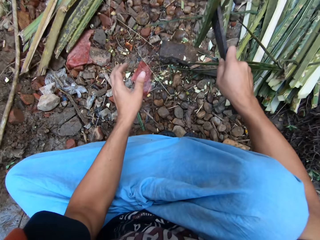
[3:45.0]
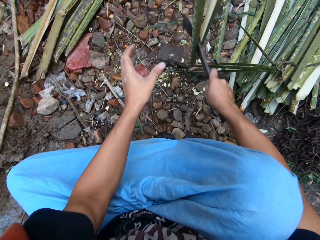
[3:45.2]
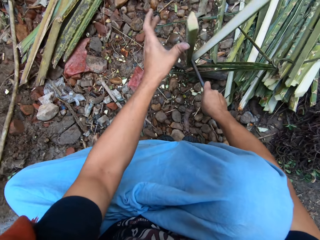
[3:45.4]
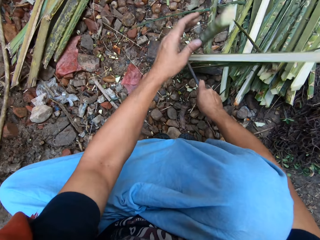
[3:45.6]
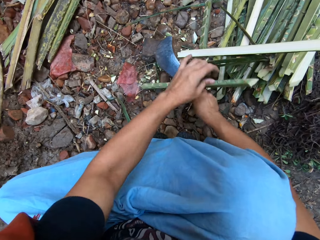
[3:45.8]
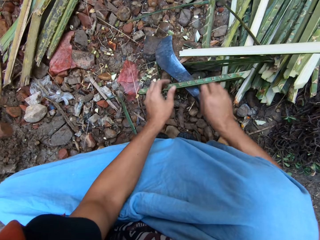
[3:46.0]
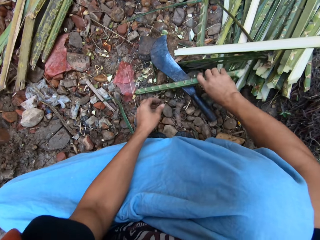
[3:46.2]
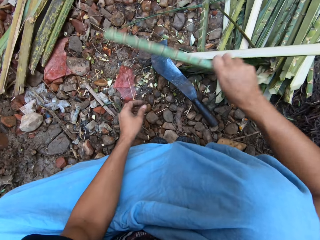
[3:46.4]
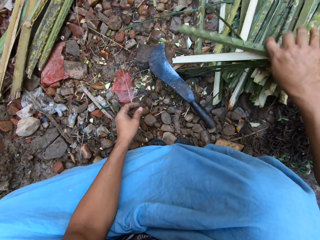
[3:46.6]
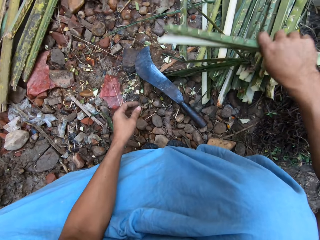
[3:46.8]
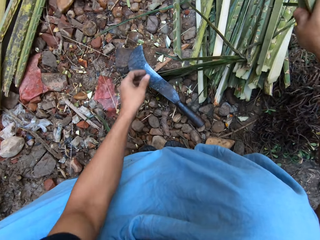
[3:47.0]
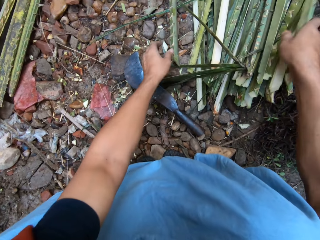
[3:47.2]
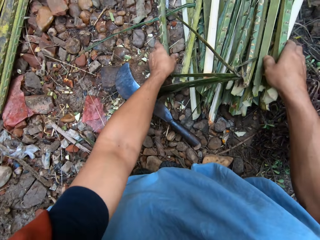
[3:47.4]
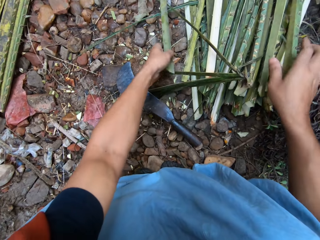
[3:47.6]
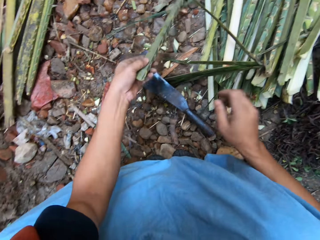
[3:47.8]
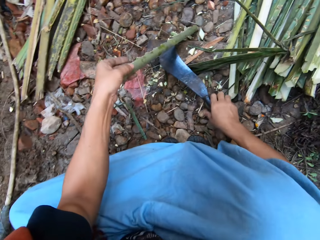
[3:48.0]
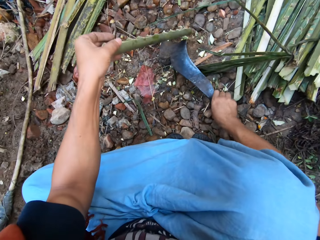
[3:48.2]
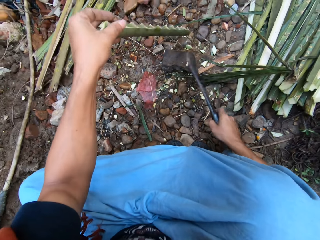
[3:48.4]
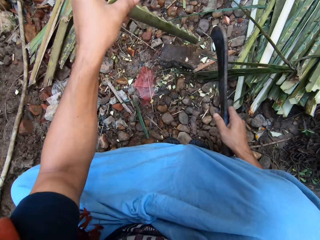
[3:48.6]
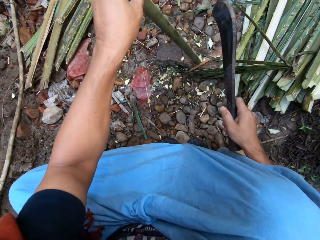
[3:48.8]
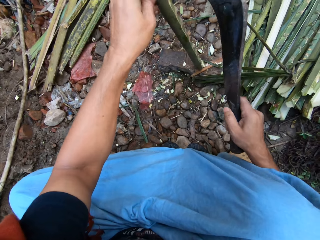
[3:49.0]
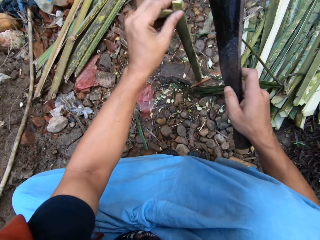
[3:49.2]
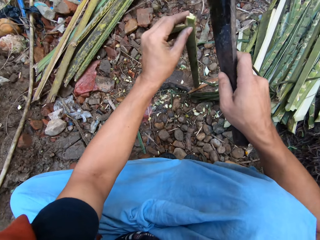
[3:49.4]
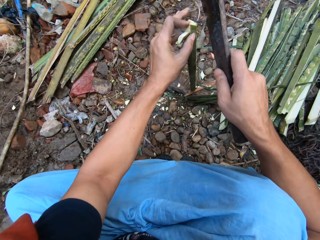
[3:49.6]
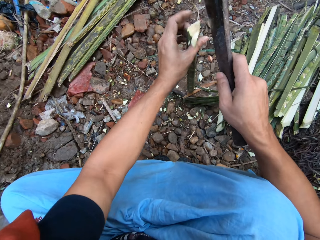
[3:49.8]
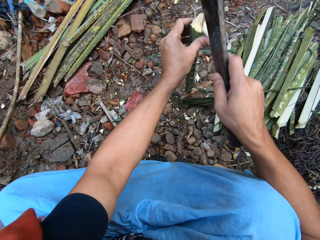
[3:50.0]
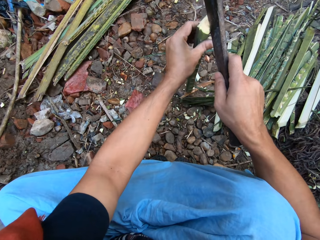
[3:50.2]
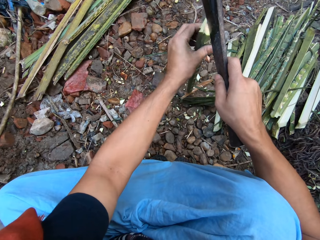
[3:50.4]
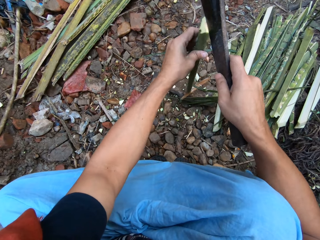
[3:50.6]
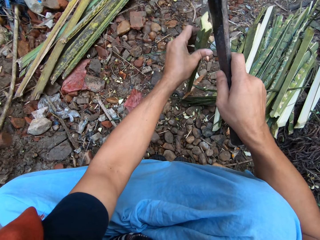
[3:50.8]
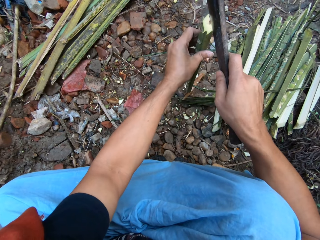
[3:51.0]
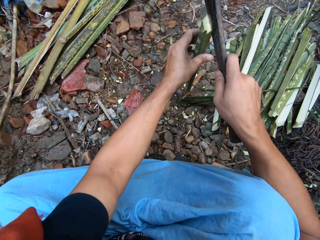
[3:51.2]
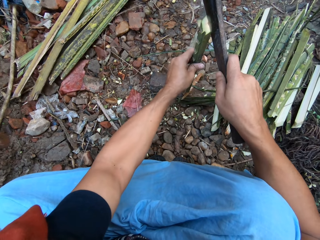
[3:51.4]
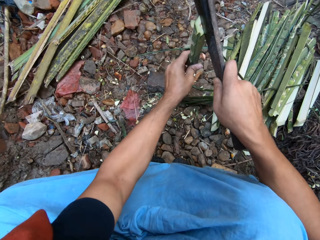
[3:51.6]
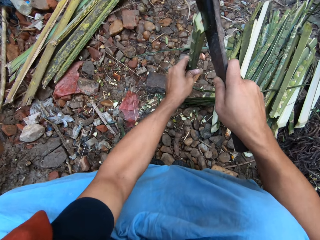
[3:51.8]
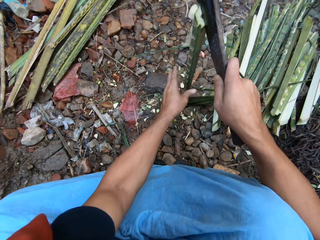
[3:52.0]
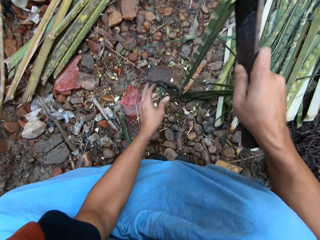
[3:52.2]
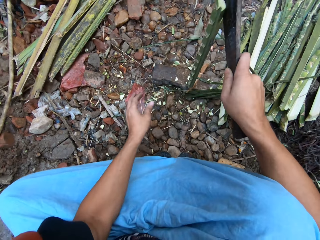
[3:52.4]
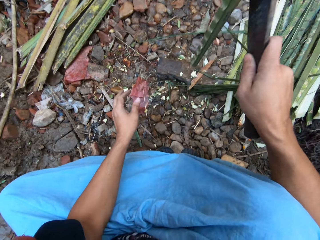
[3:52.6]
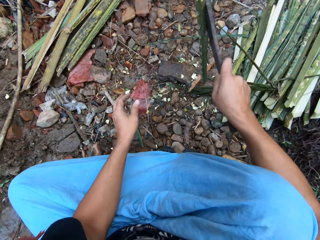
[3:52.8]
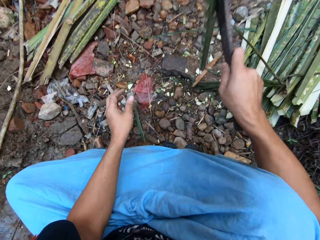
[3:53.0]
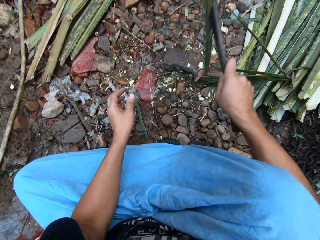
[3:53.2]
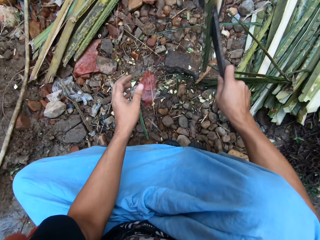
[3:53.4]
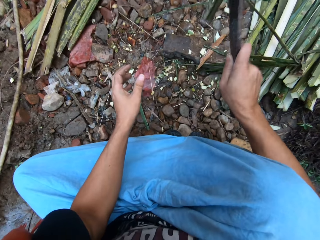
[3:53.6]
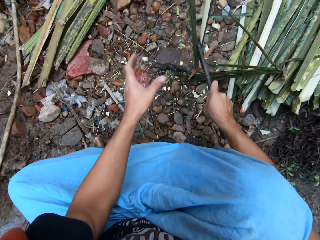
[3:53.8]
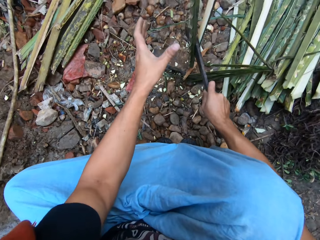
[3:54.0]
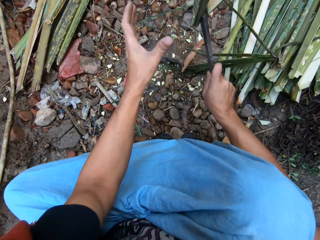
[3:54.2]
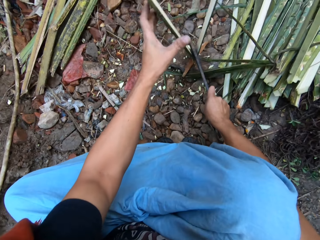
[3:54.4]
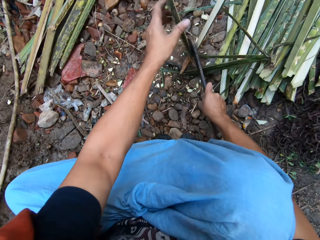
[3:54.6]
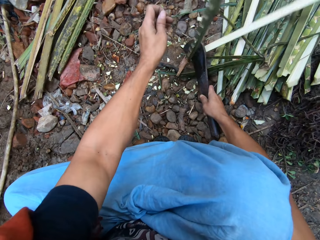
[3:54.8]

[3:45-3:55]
The camera wearer drops the knife on the ground. He puts the tree branches together, picks up another tree branch from the ground and picks up the knife from the ground. He cuts the tree branch in half with the knife in his hand.

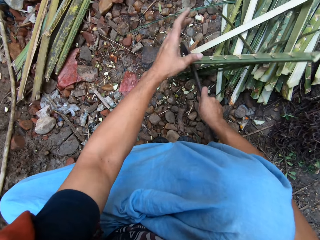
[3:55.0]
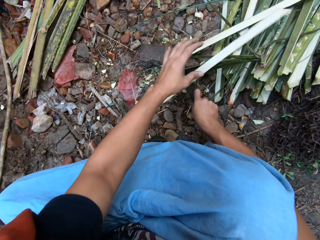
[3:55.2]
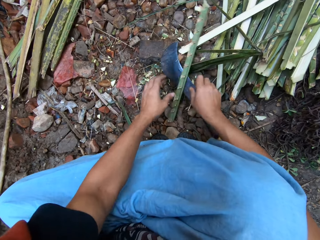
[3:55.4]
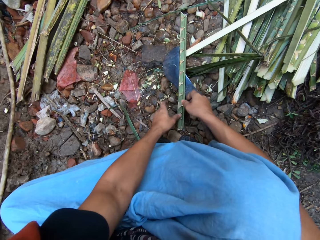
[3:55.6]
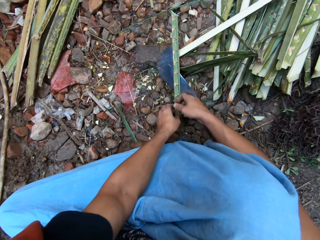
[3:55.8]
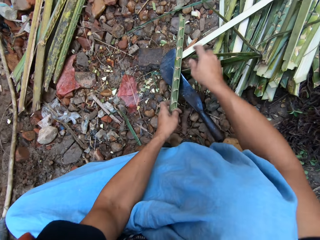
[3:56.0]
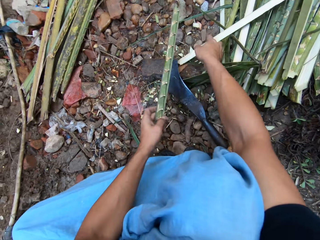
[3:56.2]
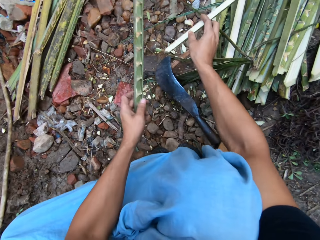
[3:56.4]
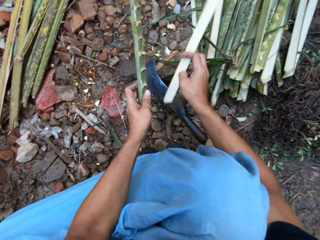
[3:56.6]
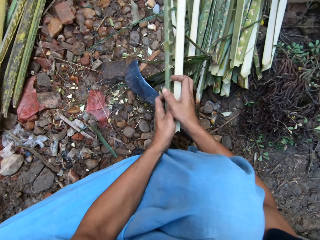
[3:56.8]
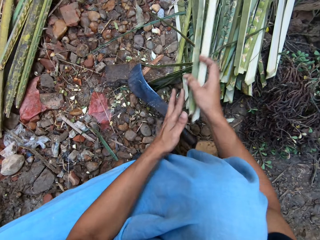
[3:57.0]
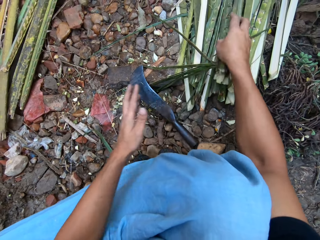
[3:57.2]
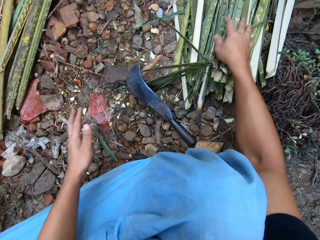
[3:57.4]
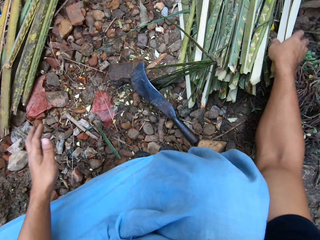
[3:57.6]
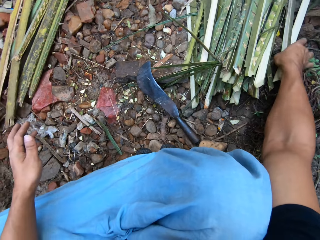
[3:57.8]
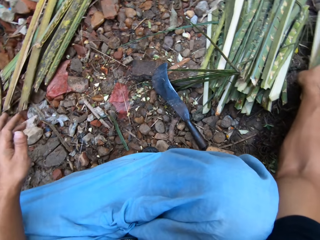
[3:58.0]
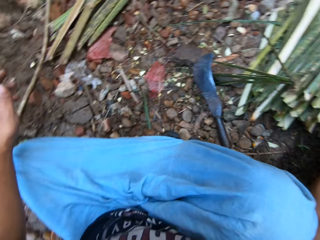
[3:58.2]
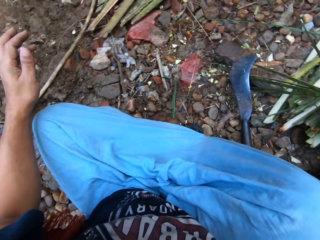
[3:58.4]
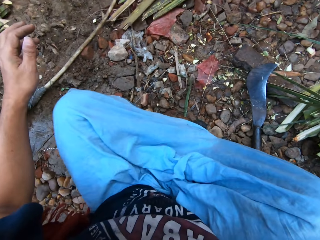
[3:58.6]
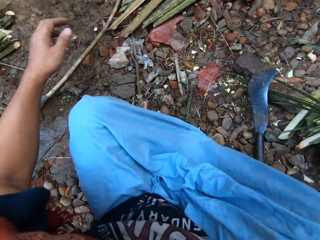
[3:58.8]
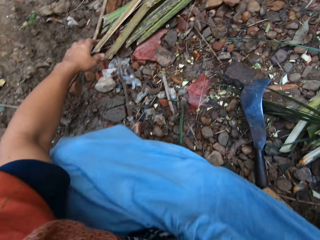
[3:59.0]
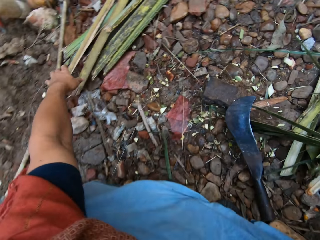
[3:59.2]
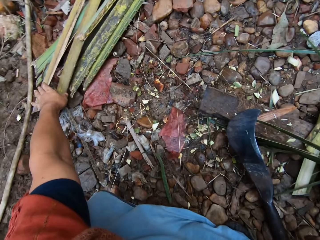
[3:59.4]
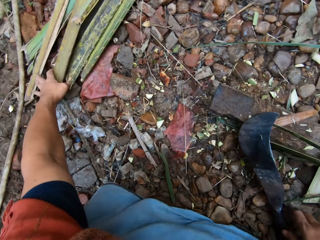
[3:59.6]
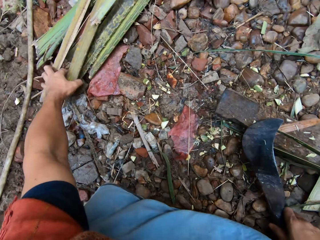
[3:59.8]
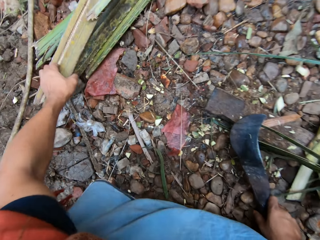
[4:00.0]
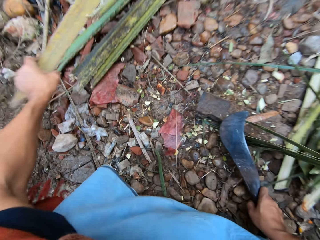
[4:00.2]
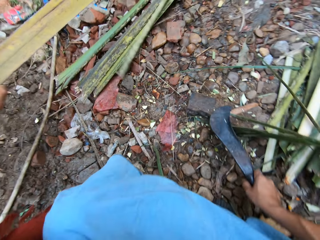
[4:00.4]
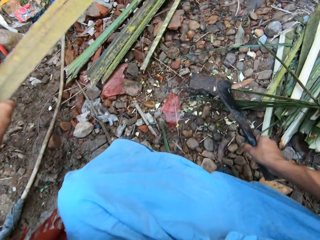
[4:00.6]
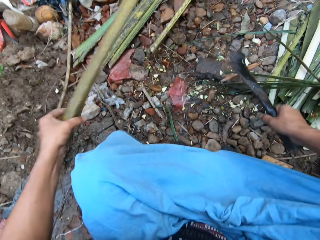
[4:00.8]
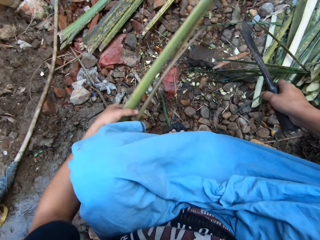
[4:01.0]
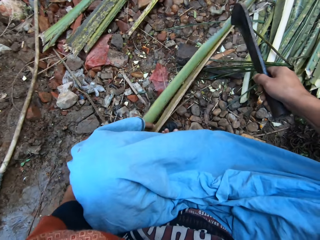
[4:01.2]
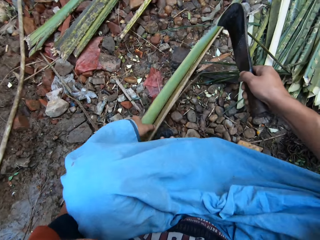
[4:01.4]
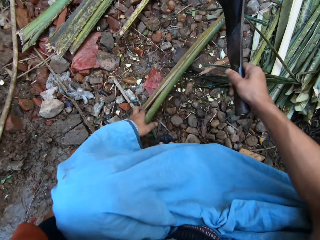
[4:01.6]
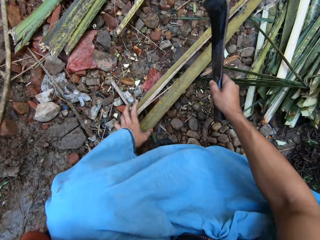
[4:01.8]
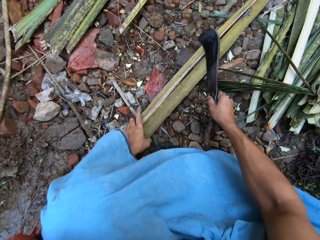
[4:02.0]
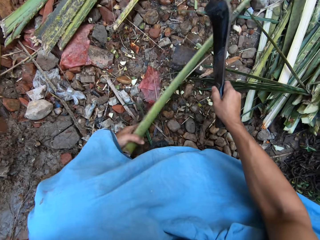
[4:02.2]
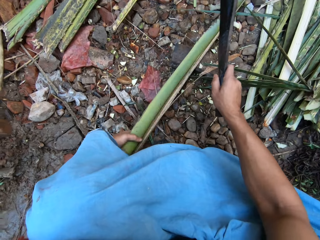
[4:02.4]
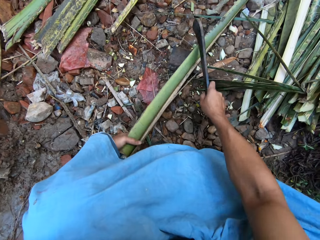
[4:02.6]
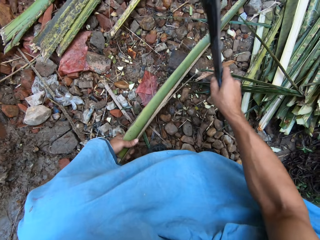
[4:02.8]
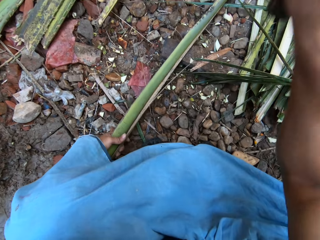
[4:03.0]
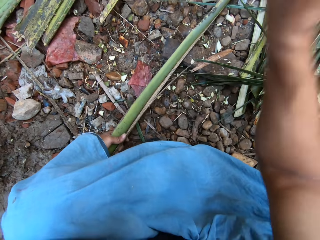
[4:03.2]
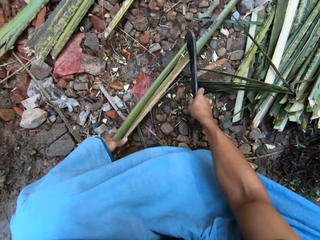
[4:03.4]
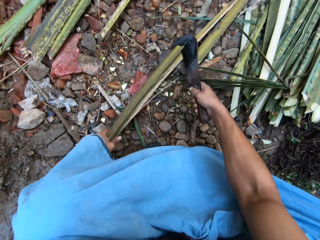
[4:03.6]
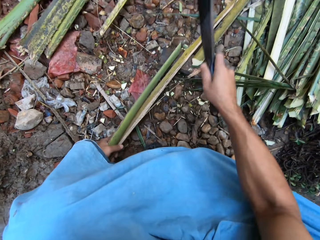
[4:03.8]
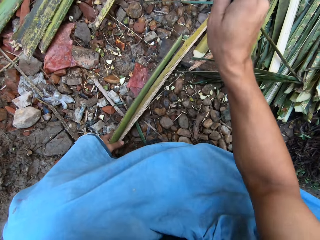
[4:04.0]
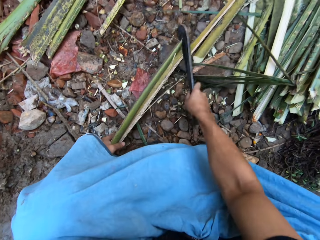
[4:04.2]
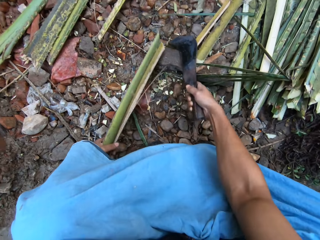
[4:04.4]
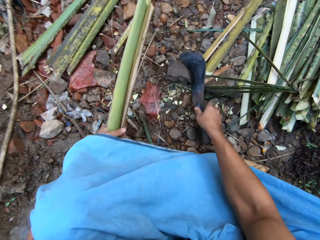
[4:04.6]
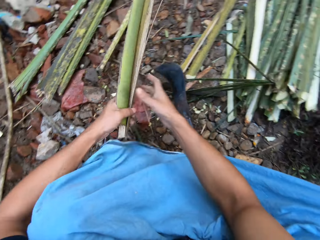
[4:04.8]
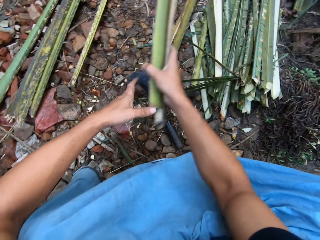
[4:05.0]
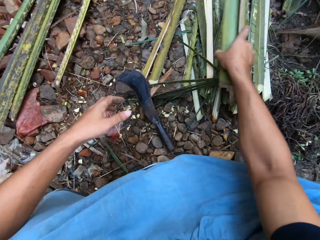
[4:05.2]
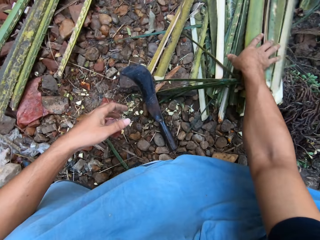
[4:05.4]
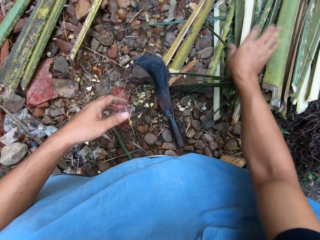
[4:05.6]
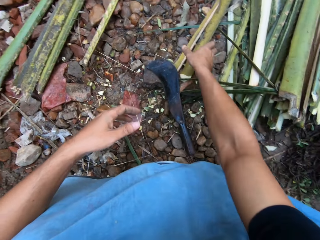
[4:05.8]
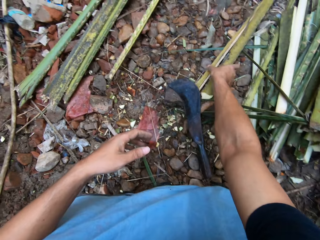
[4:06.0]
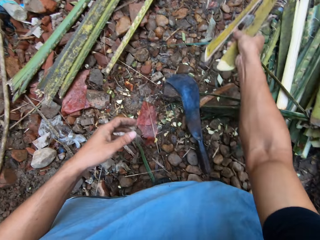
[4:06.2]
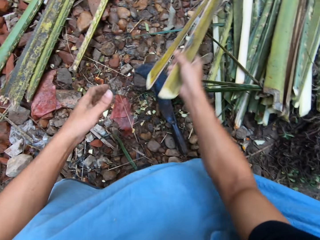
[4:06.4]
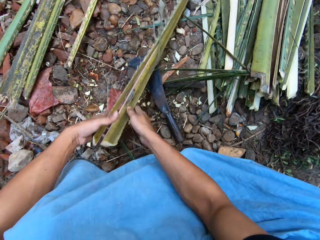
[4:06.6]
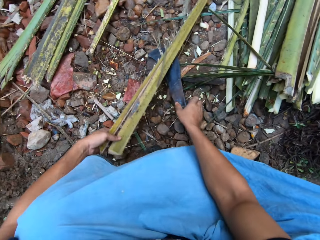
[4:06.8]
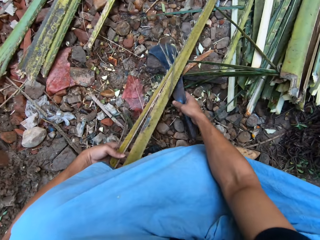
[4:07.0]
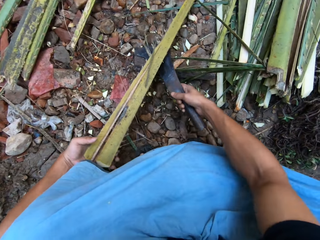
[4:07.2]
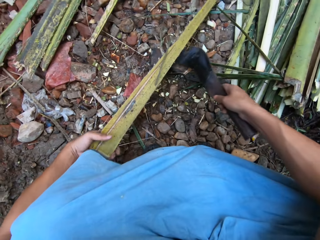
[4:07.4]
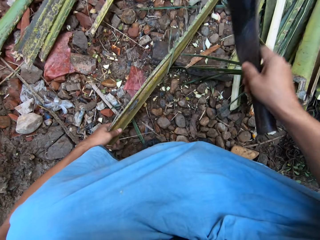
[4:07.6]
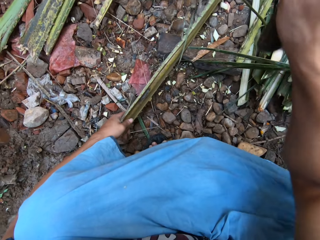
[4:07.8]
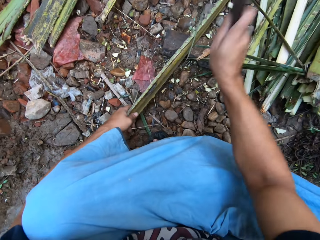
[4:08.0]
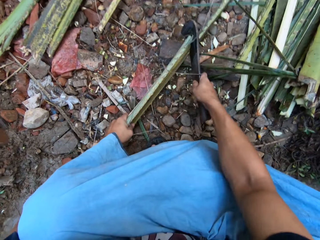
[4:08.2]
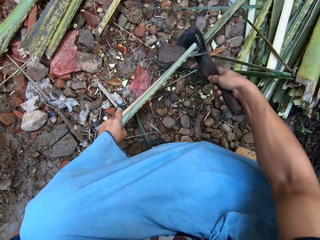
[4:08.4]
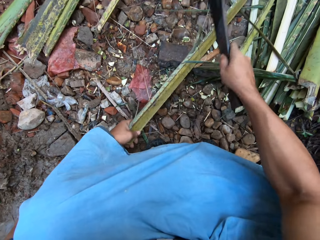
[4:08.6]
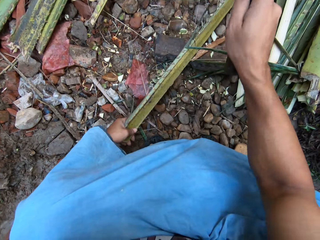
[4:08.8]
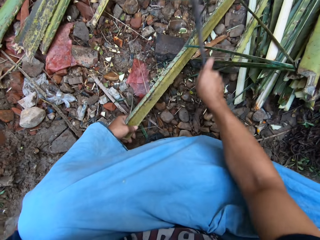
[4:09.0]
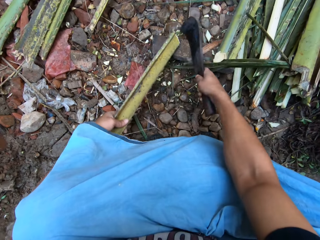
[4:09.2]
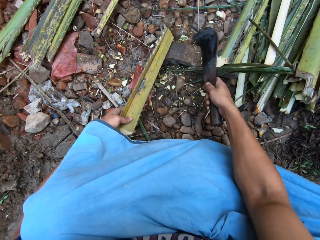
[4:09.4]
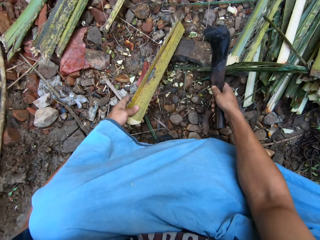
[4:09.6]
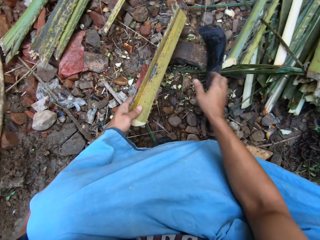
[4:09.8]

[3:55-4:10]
The camera wearer drops the knife on the ground. He drops the coconut leaf. He puts the tree branches or coconut leaves together. He picks up a coconut leaf, drops the coconut leaf and looks around. He picks up another tree branch from the ground and picks up the knife from the ground. He cuts the tree branch in half with the knife in his hand. He drops the knife on the ground, puts the tree branches together and picks up another tree branch from the ground. He drops the coconut leaf. He picks up the knife from the ground. He cuts the tree branch in half with the knife in his hand.
